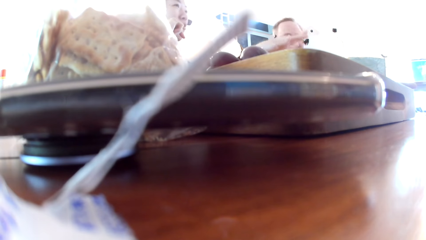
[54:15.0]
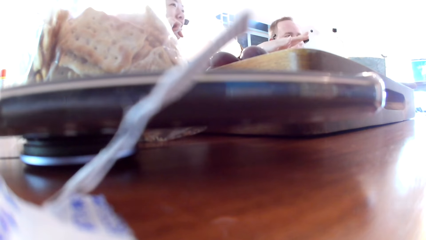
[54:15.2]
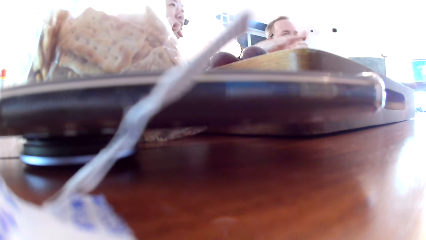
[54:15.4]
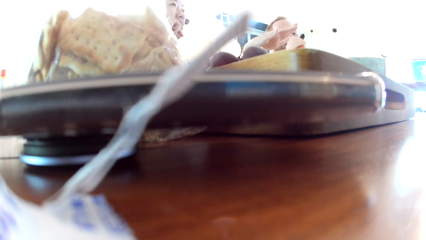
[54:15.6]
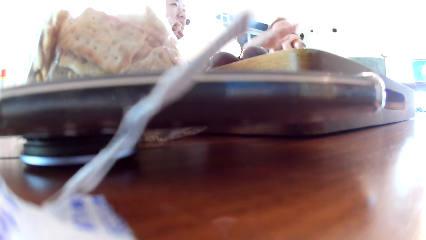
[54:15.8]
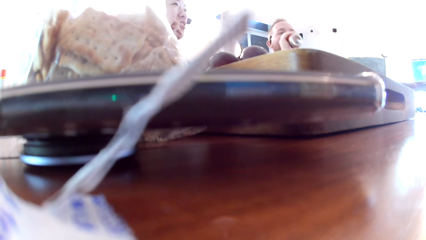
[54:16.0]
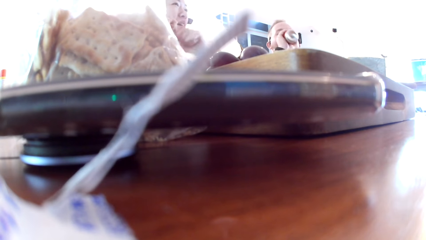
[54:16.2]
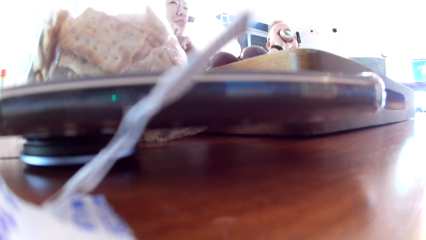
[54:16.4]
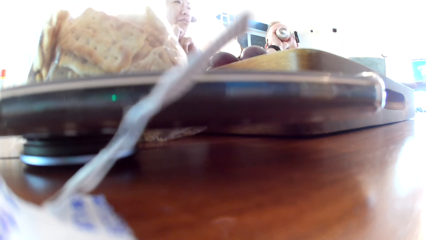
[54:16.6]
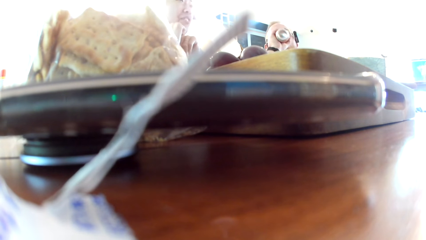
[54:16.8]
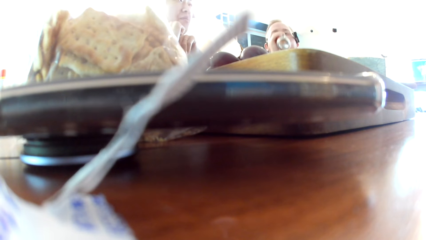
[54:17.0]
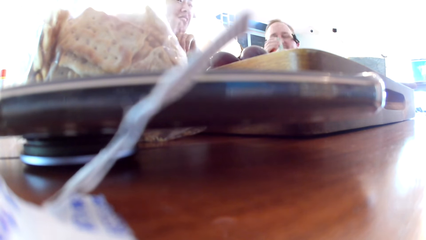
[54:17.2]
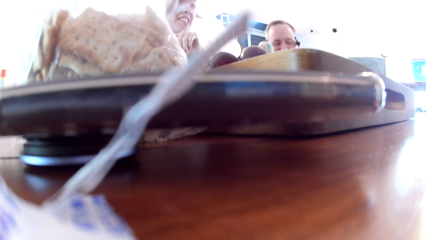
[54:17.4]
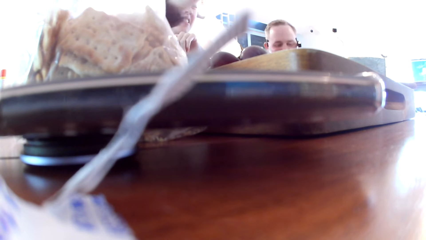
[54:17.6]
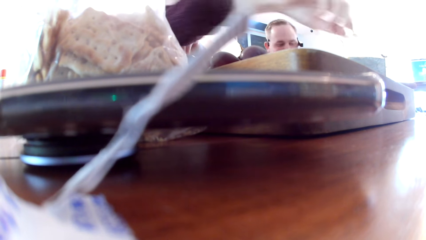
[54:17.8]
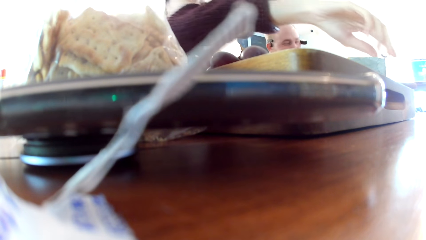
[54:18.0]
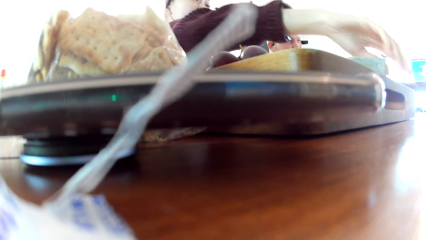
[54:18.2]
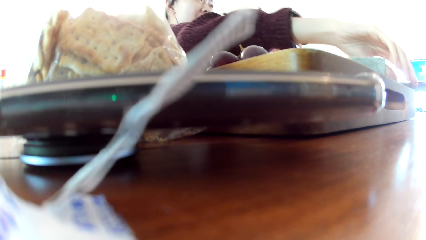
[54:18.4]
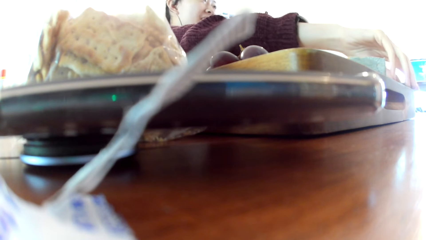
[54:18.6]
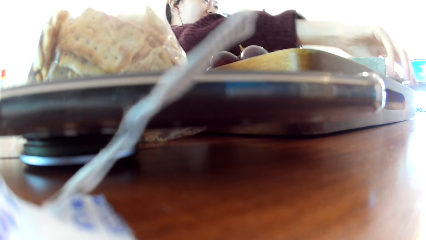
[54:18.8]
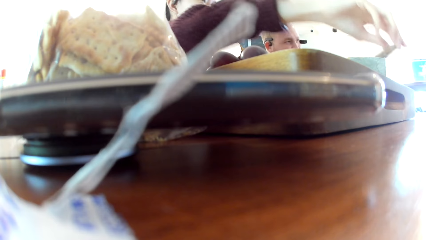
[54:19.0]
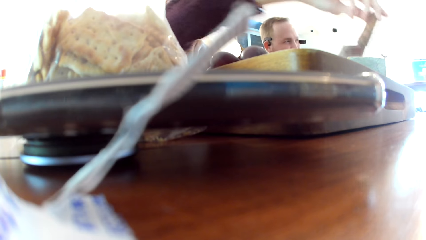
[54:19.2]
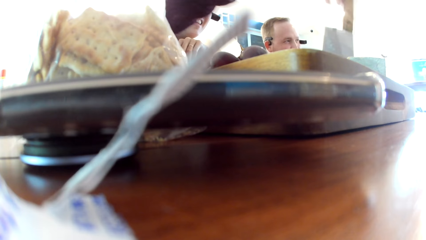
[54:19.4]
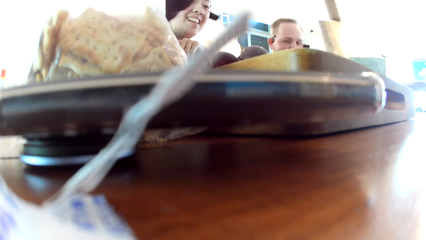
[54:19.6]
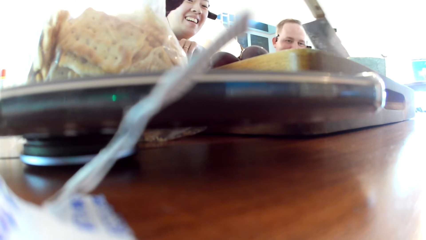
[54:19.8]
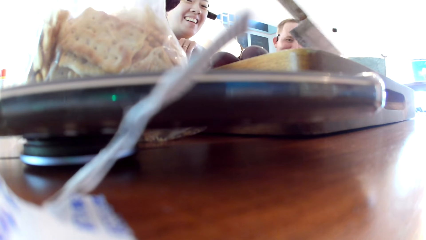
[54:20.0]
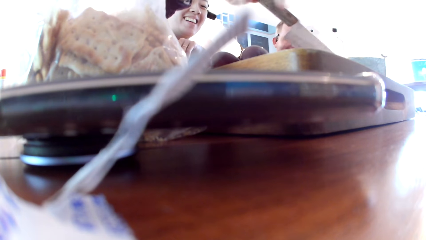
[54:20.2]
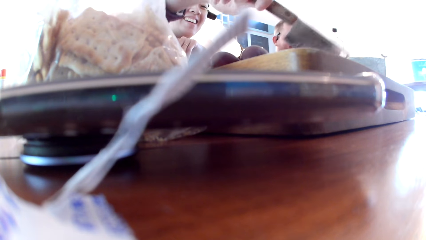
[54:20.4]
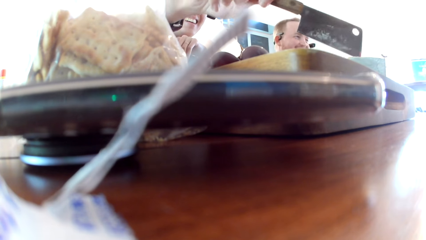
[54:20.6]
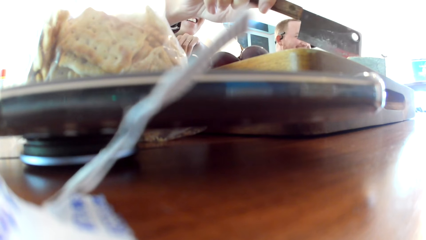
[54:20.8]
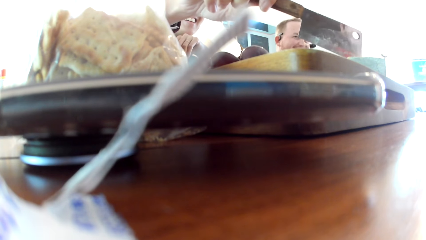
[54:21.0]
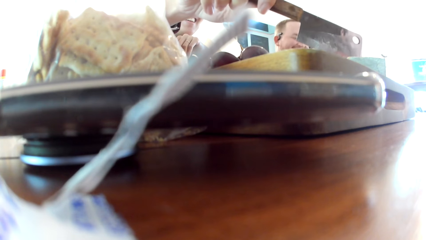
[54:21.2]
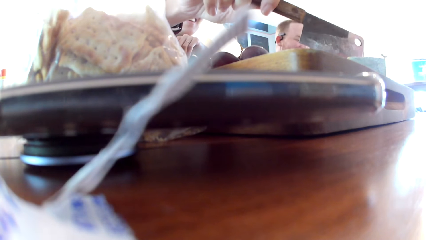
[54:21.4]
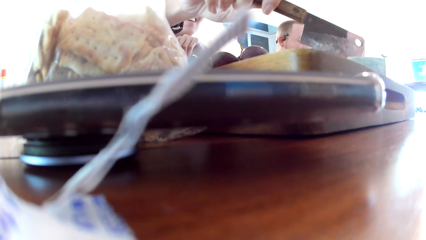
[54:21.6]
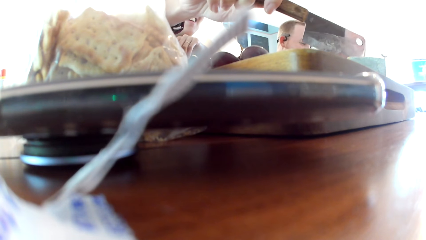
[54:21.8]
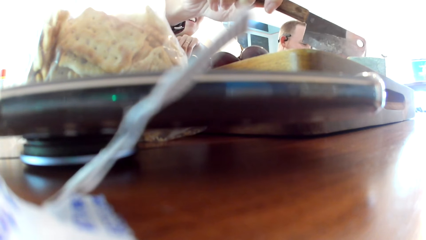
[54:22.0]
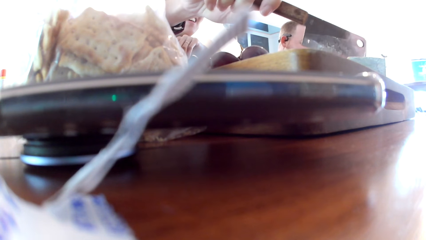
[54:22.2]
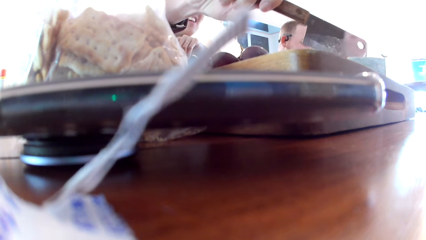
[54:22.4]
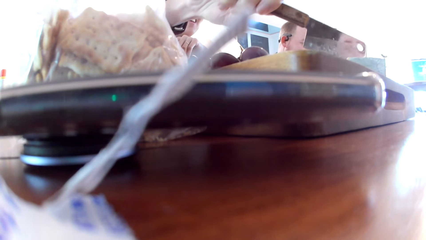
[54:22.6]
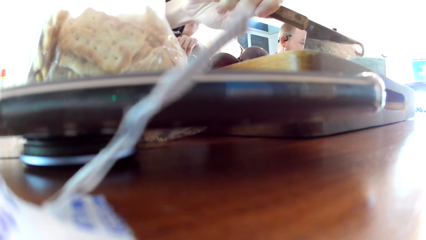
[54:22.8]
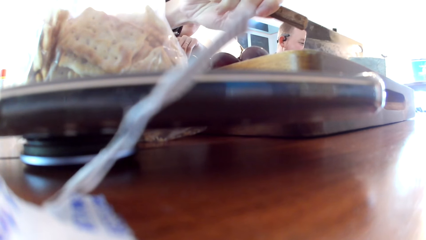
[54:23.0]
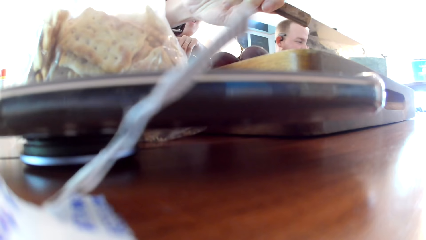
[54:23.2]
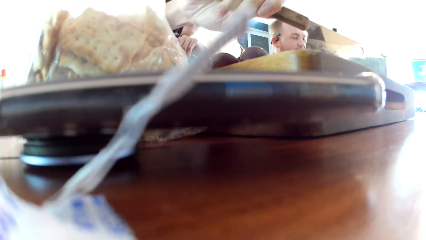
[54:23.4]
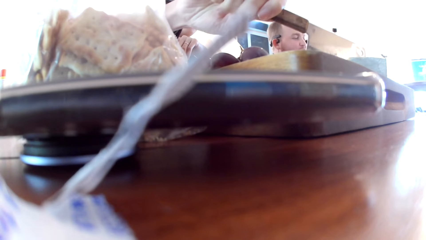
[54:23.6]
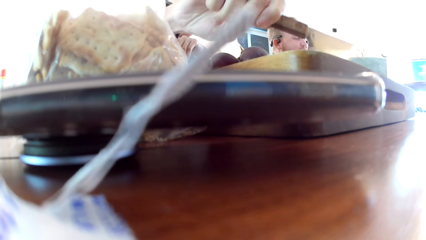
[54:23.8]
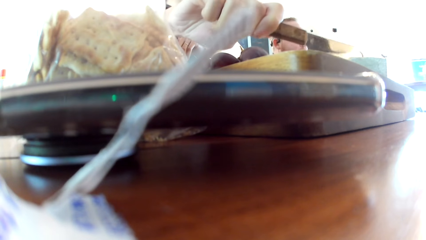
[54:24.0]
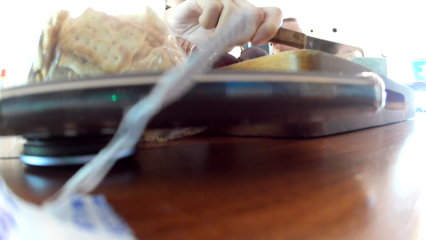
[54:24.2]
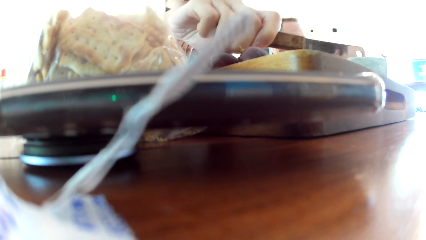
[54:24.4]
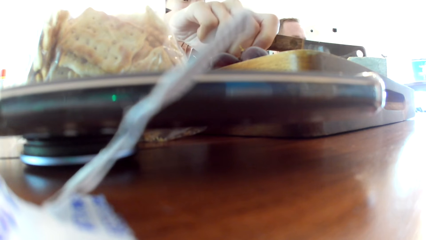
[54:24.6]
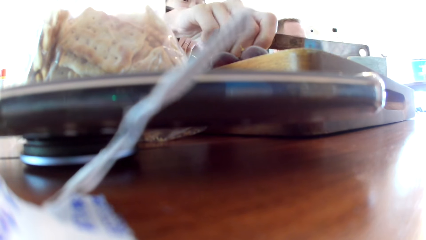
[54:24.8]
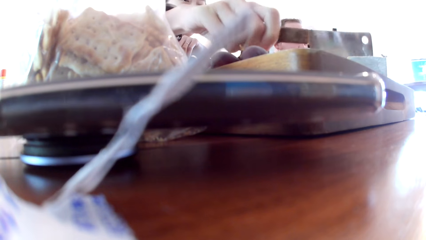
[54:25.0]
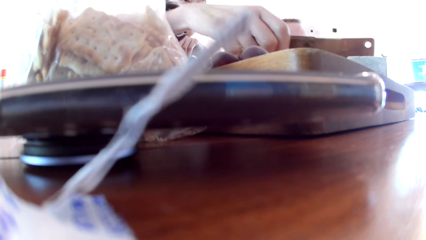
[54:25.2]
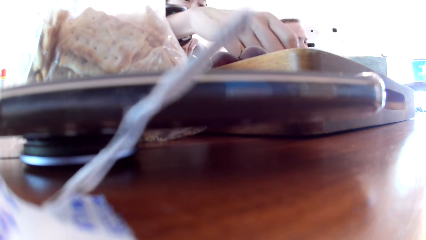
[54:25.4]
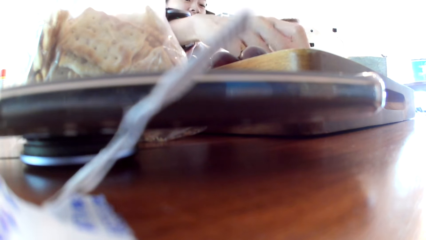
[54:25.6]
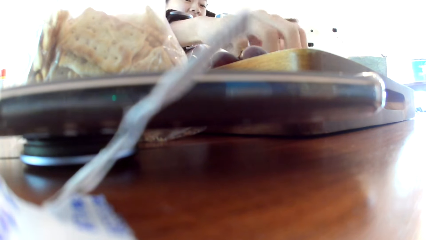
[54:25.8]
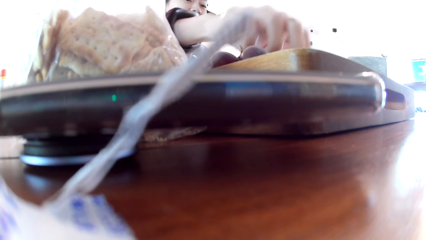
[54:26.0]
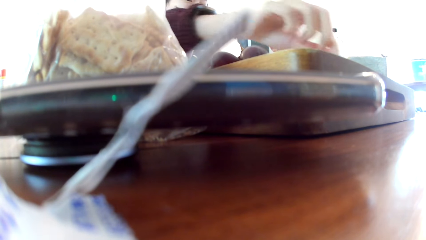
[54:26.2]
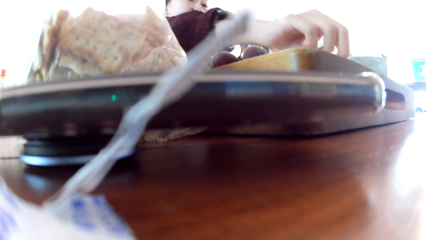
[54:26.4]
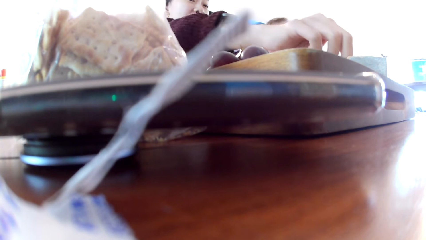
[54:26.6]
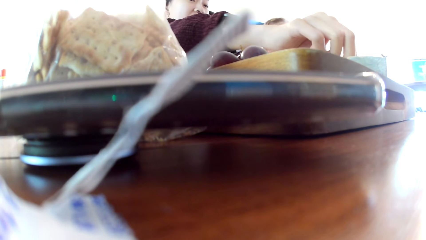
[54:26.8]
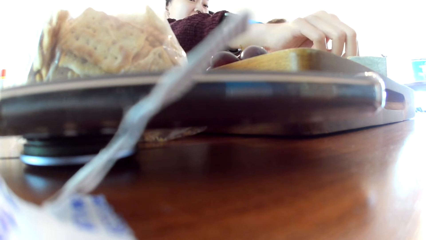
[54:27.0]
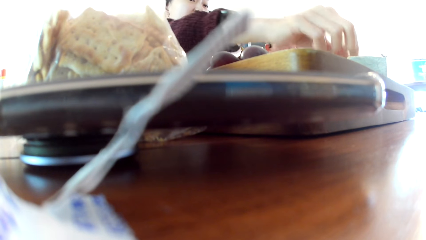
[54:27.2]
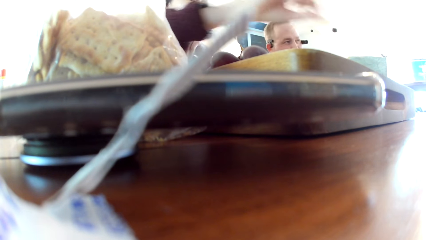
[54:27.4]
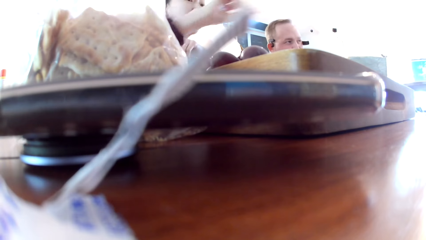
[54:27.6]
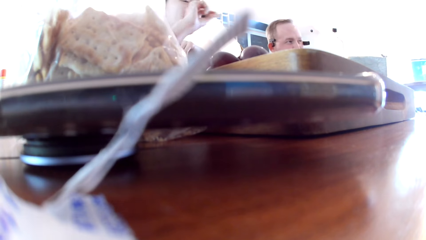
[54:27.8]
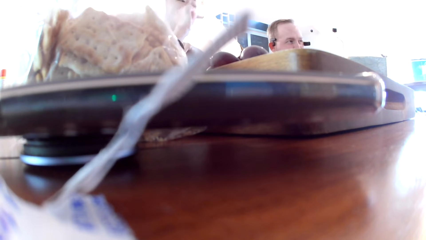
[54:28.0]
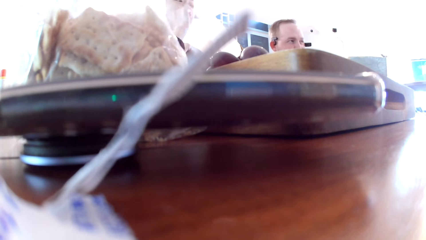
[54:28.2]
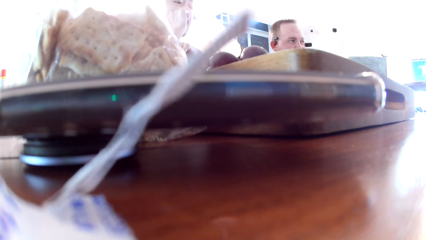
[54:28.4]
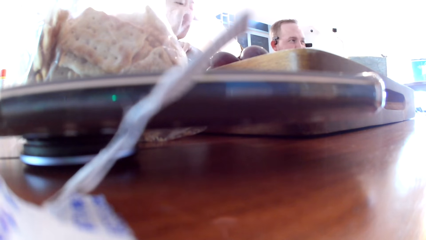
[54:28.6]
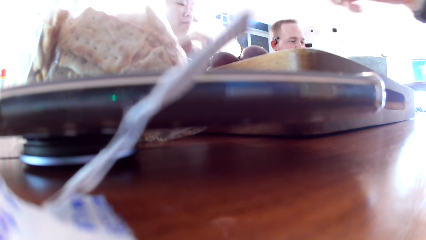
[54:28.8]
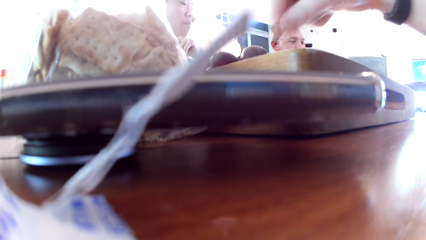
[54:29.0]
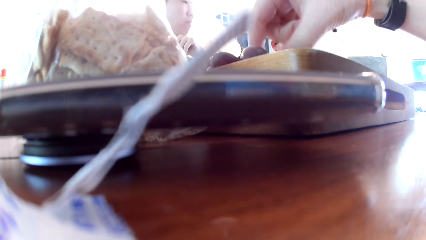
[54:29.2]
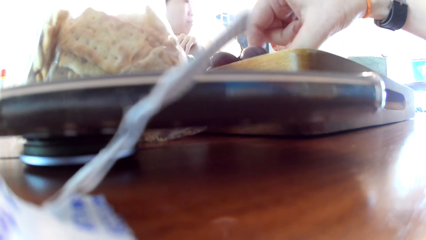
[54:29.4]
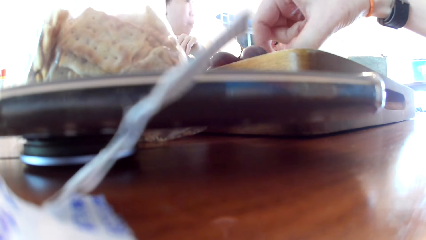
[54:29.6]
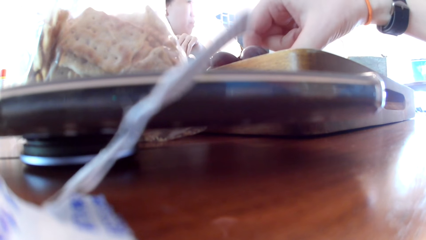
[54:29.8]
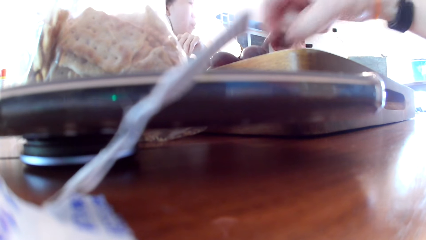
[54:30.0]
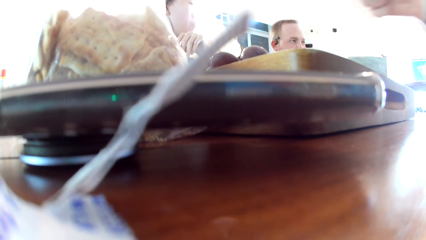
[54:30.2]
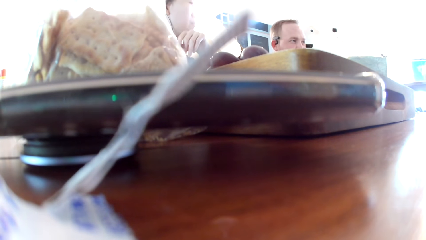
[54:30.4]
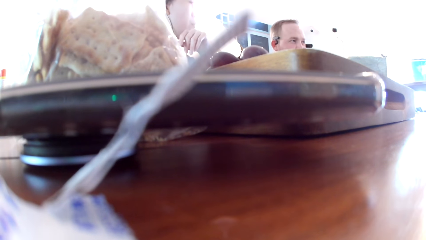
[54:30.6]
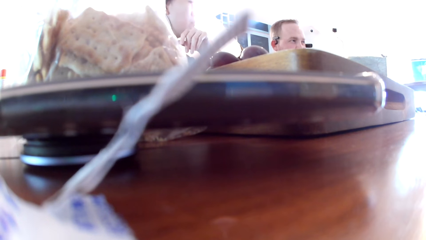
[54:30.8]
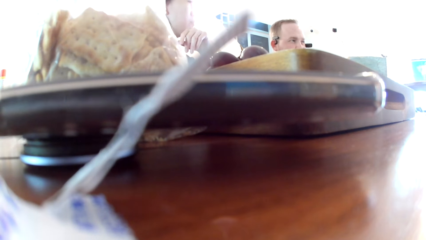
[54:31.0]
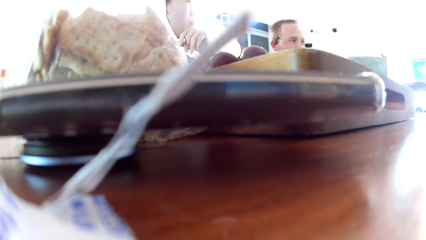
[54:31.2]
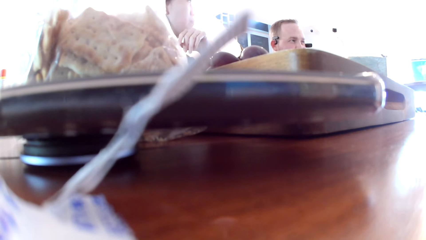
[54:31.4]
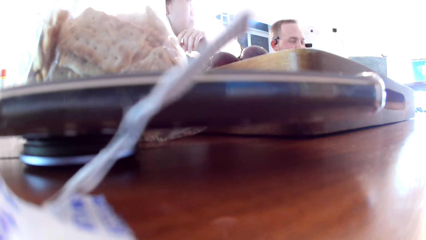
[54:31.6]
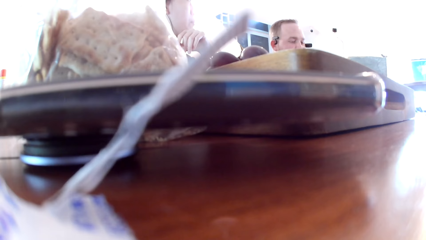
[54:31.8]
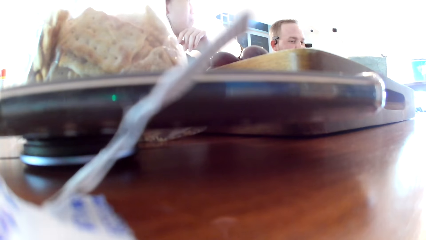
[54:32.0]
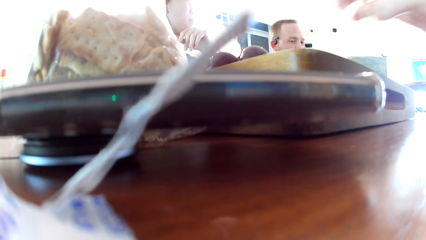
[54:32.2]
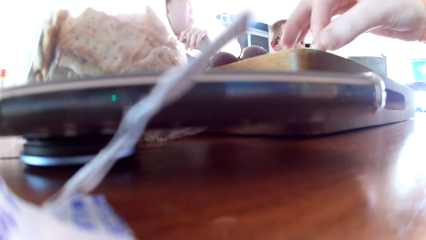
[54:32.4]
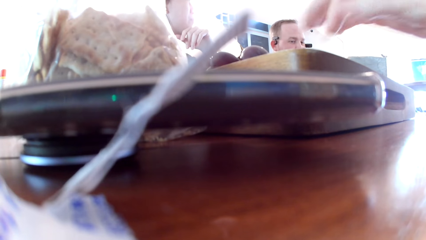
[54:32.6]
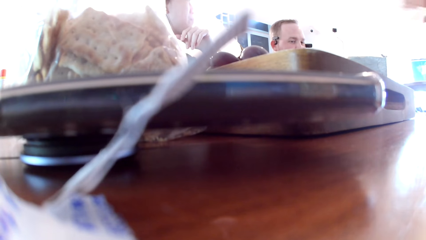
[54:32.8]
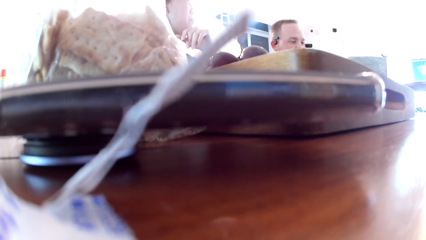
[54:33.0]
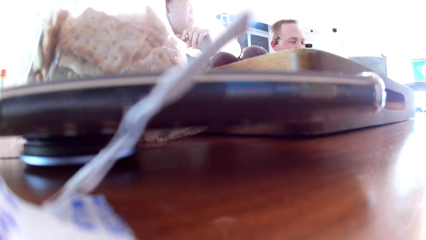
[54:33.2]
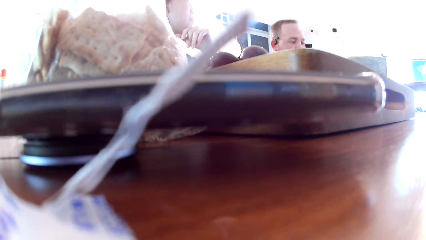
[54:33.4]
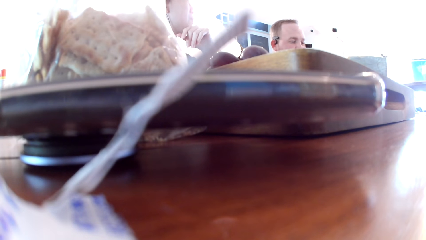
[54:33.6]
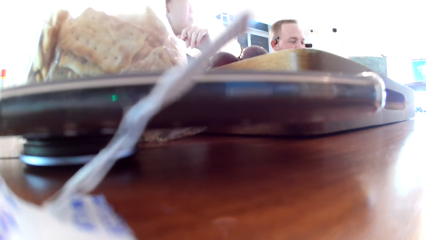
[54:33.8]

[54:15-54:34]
A man drinks a canned drink in his right hand. He puts down the drink. A woman takes the cleaver on the table with her right hand. She slices the cake with the cleaver in her right hand. She puts the cleaver down on the table with her right hand. She takes the sliced piece of cake with her right hand and eats the piece of cake in her right hand. Another woman takes a grape out of a wooden tray with her right hand. She eats the food. She puts the stalk of the grape on the wooden tray with her right hand.
